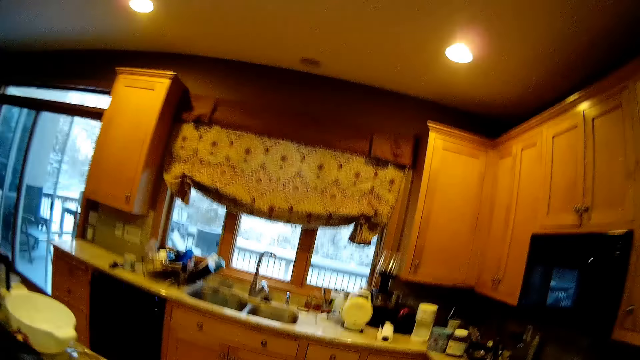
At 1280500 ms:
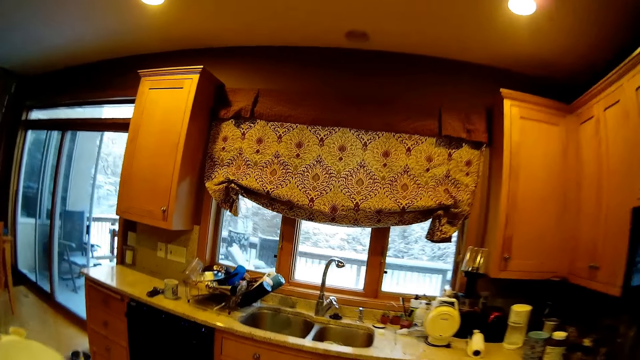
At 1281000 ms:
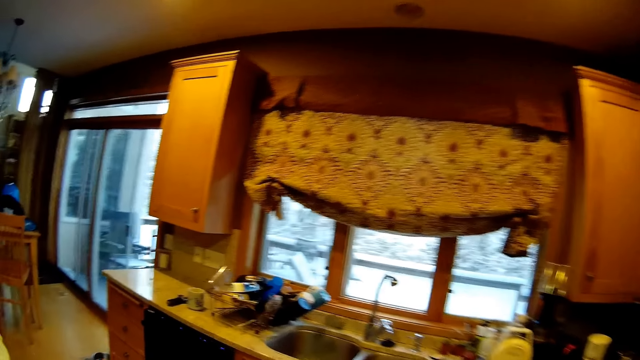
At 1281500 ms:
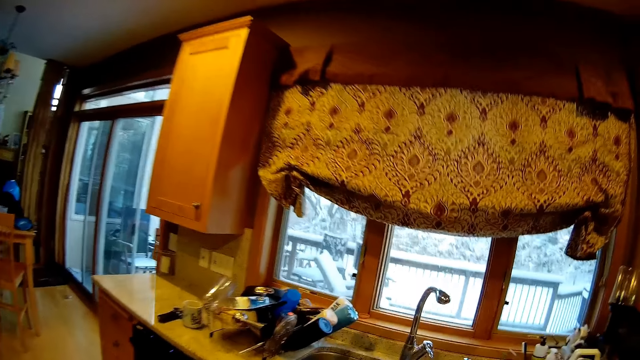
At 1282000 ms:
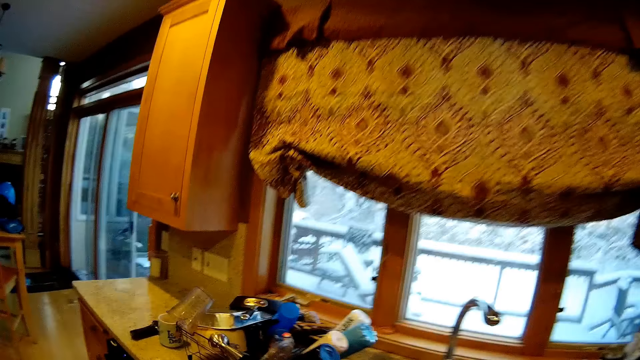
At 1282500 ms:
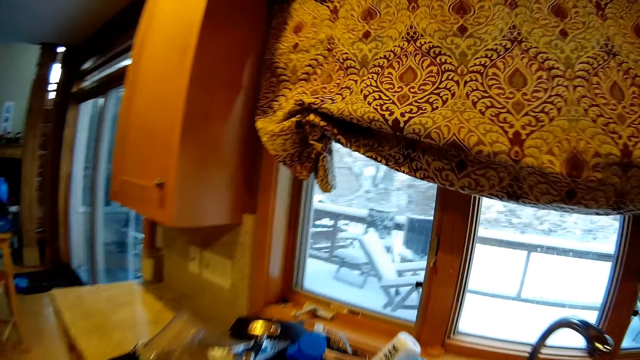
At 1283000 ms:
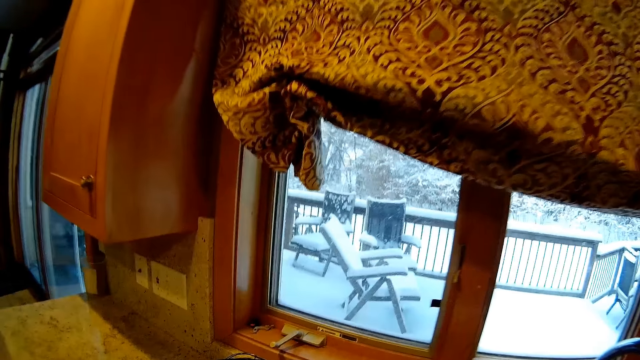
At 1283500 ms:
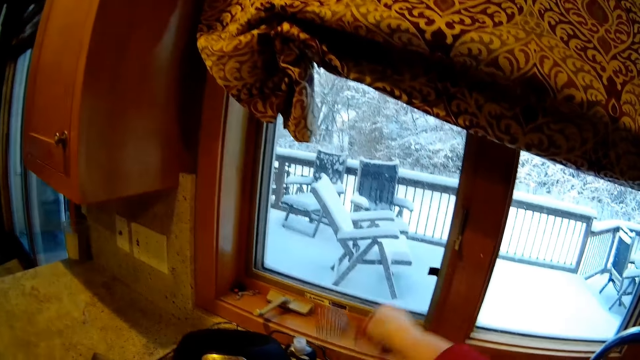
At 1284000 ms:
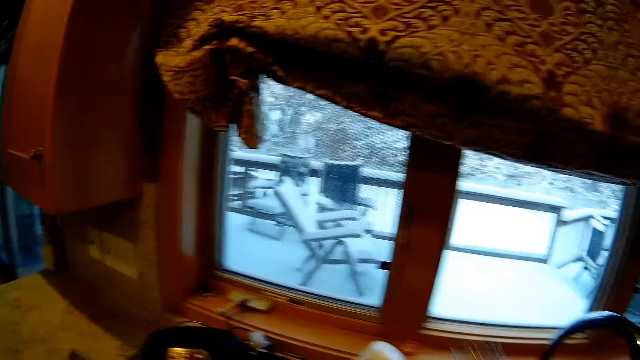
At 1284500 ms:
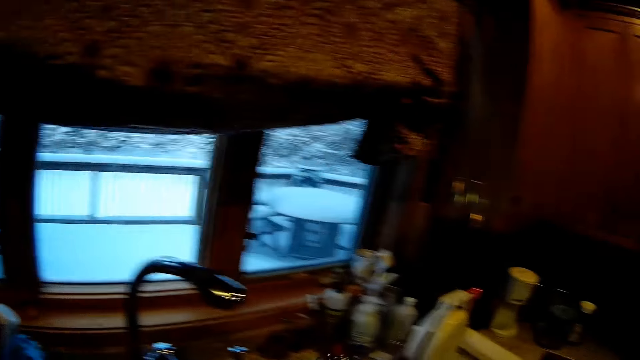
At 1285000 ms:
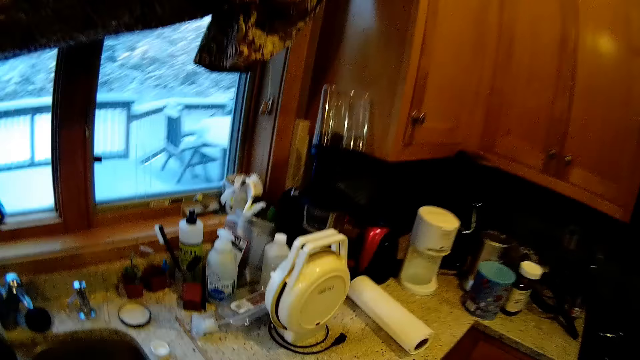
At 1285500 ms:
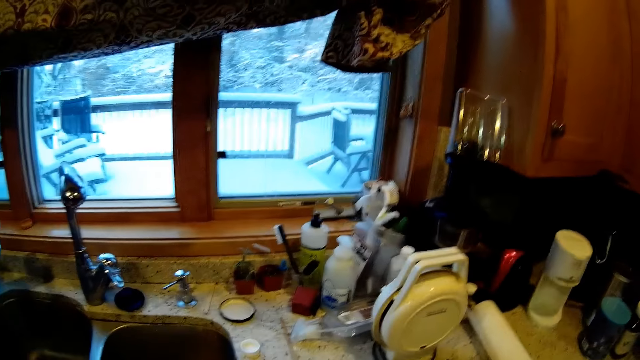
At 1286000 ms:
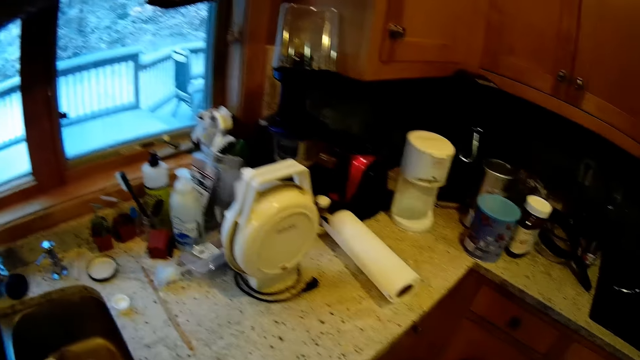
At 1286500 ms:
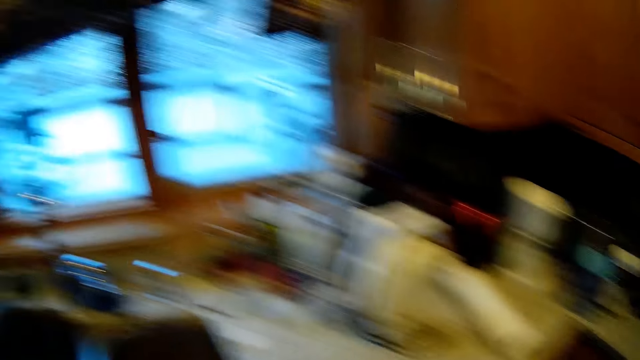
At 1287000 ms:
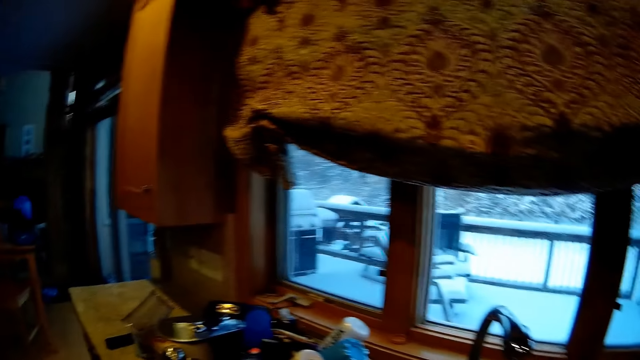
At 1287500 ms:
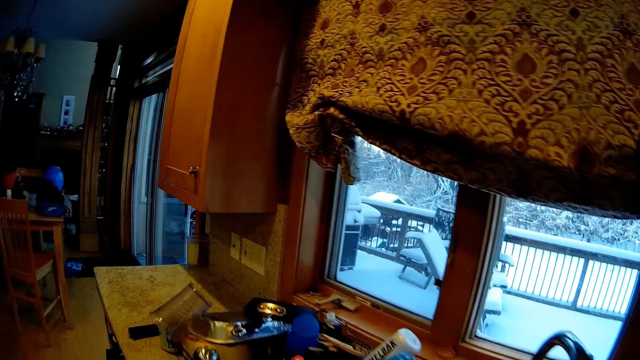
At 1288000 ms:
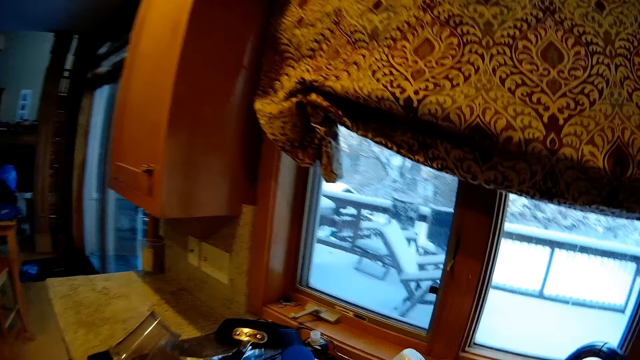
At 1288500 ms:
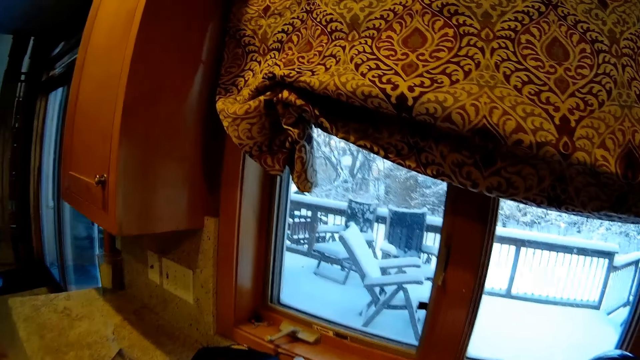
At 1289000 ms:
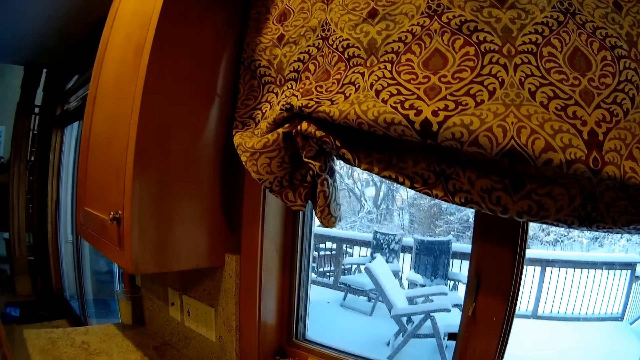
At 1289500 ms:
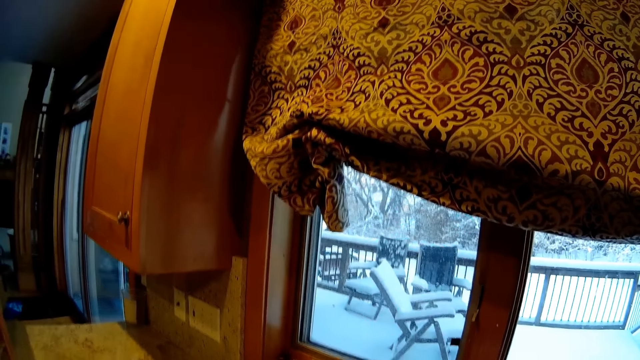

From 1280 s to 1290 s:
The camera wearer picks up an egg beater from the utensils. They hold something. They walk around.

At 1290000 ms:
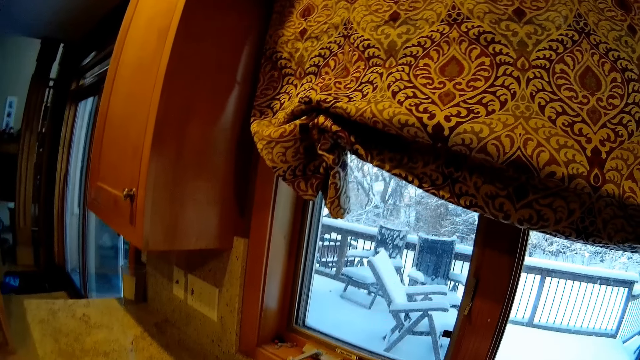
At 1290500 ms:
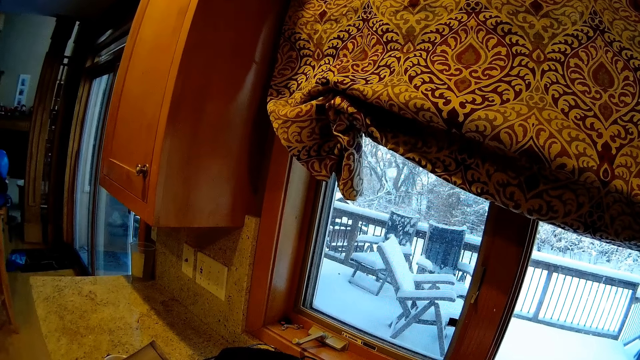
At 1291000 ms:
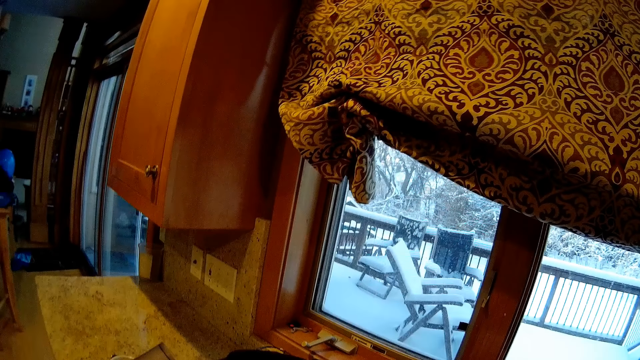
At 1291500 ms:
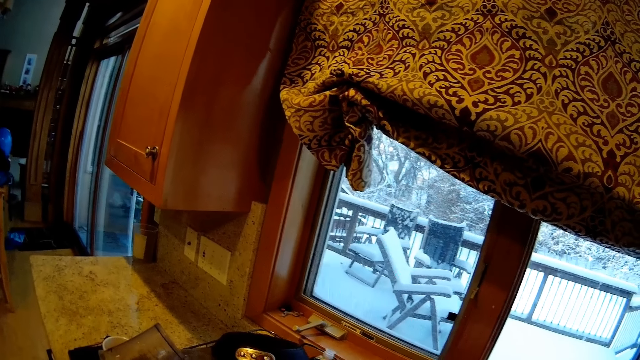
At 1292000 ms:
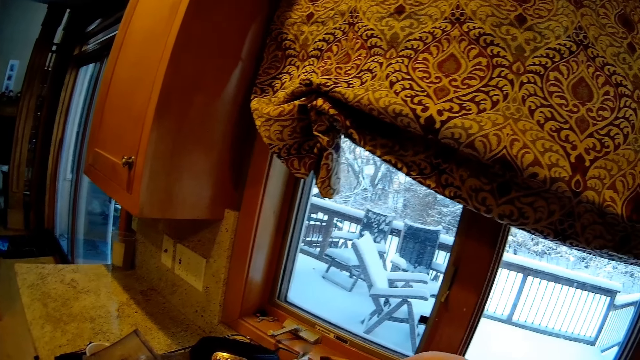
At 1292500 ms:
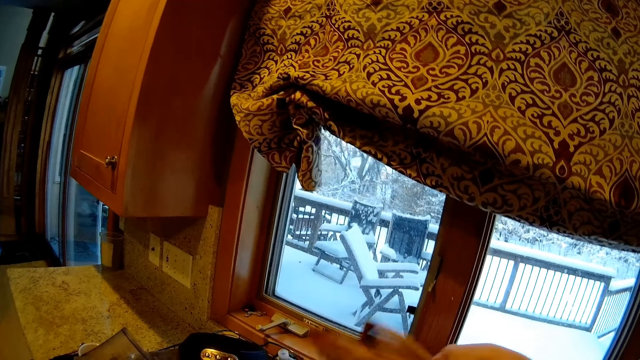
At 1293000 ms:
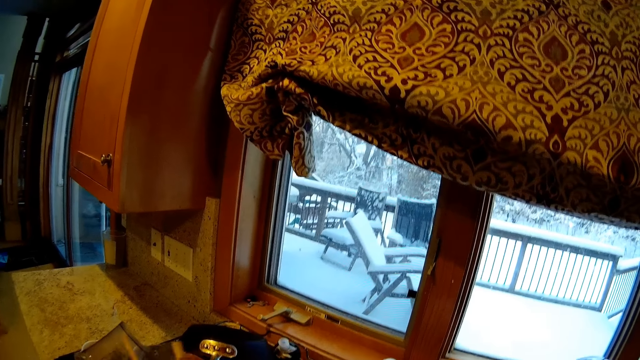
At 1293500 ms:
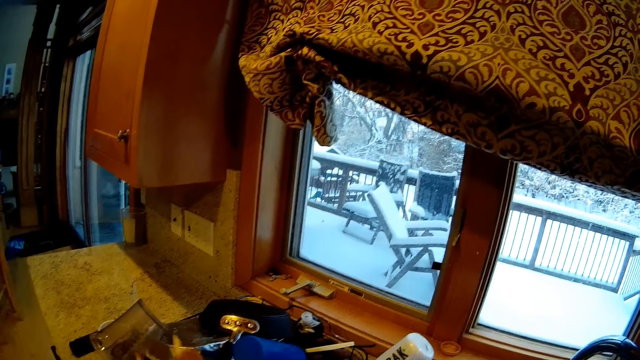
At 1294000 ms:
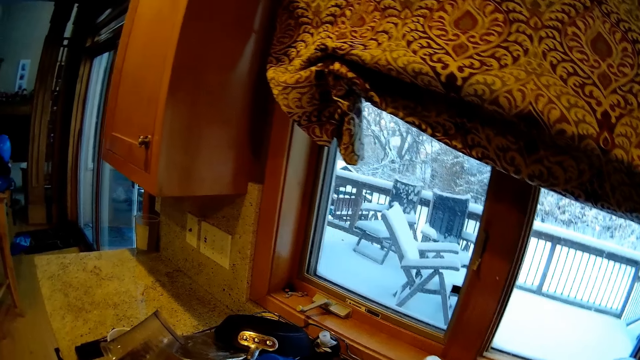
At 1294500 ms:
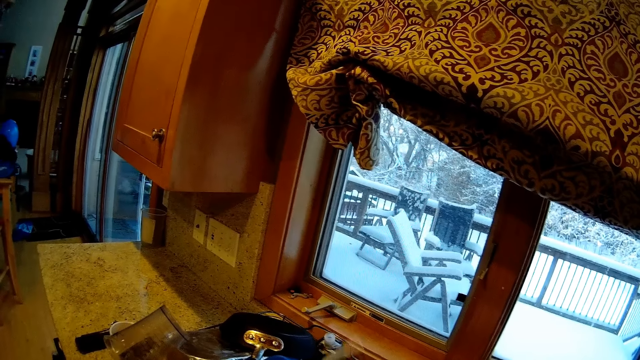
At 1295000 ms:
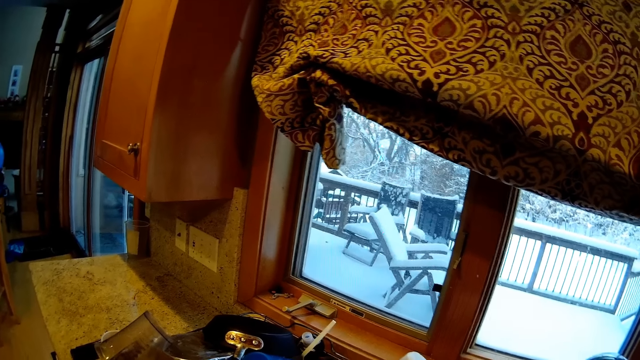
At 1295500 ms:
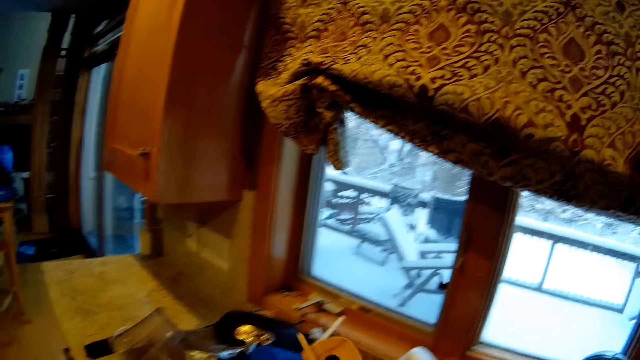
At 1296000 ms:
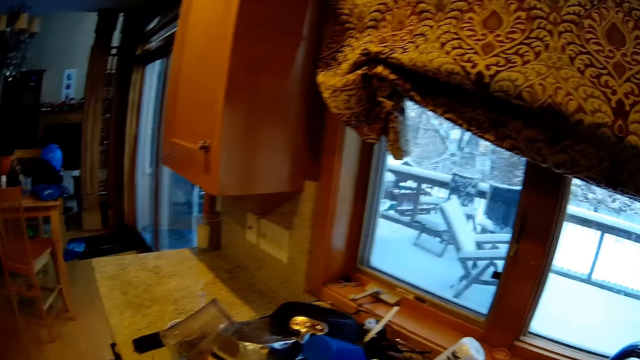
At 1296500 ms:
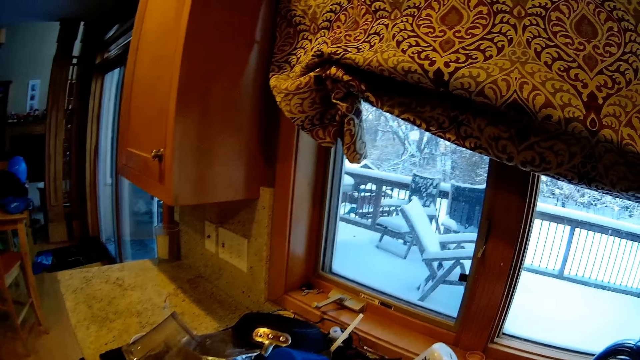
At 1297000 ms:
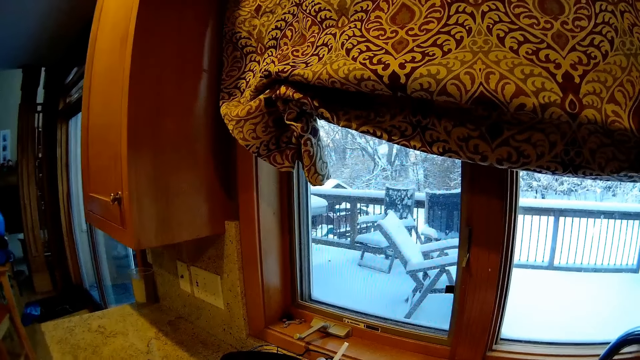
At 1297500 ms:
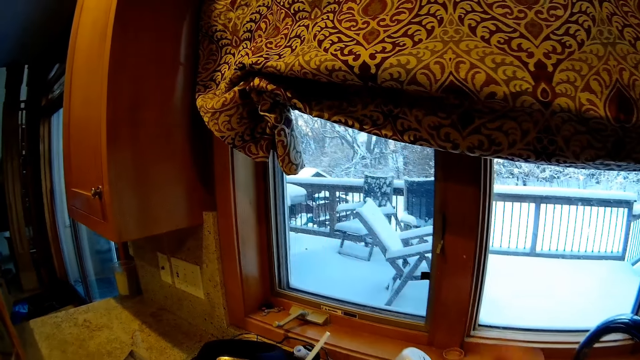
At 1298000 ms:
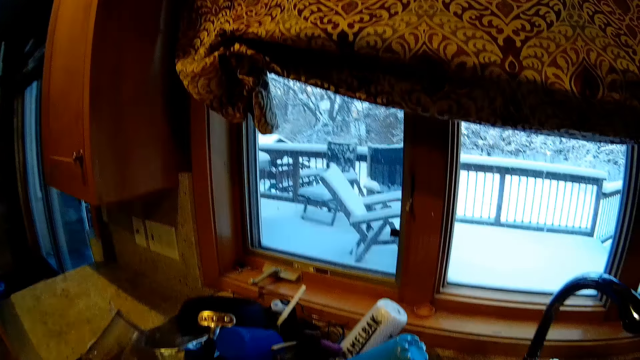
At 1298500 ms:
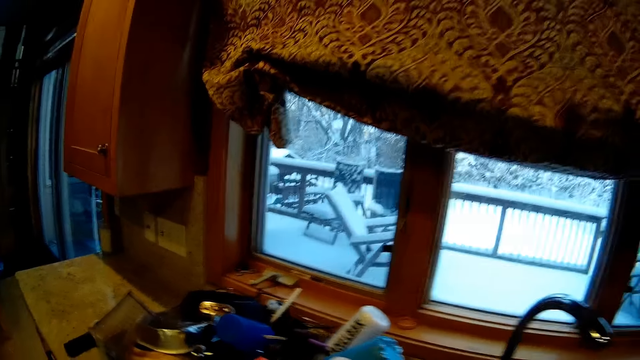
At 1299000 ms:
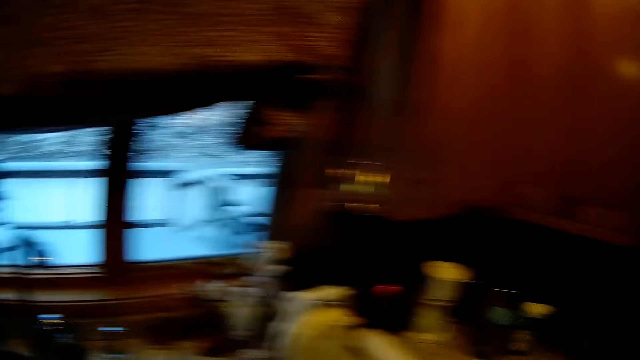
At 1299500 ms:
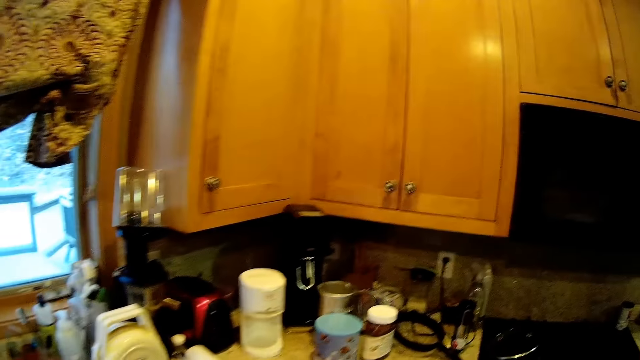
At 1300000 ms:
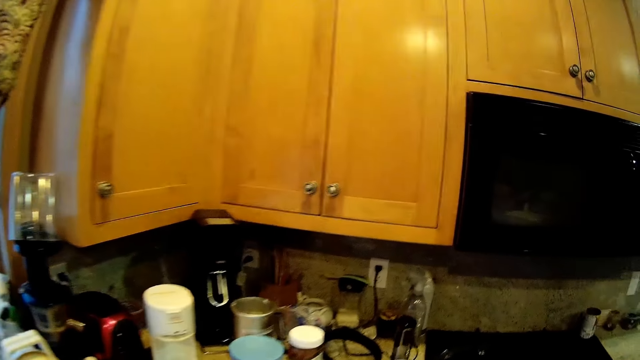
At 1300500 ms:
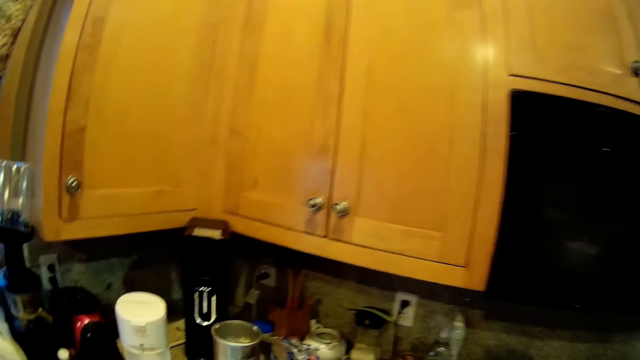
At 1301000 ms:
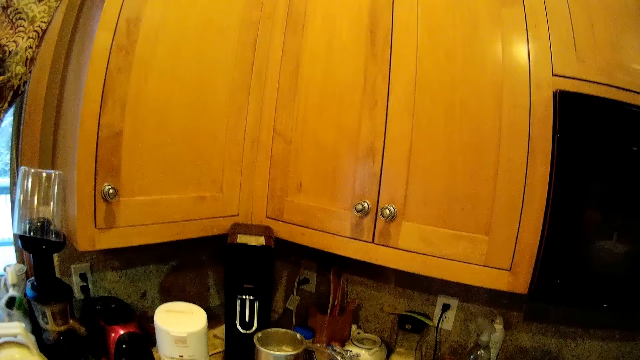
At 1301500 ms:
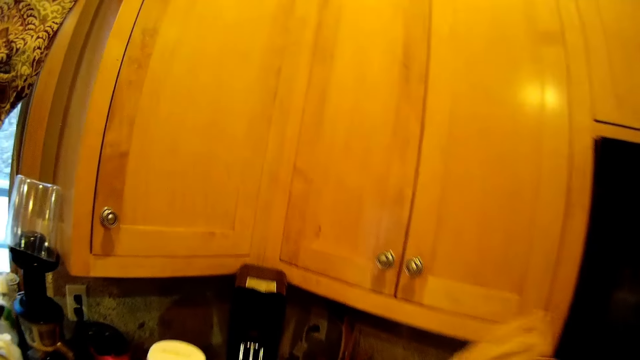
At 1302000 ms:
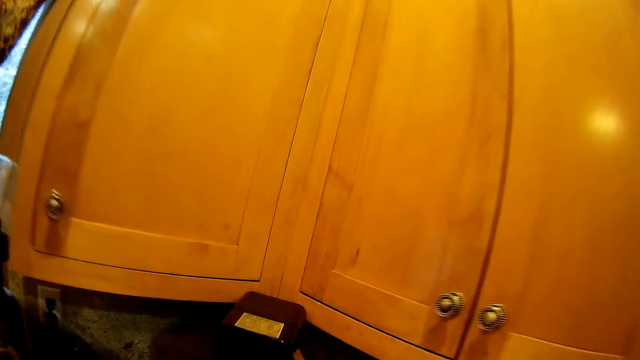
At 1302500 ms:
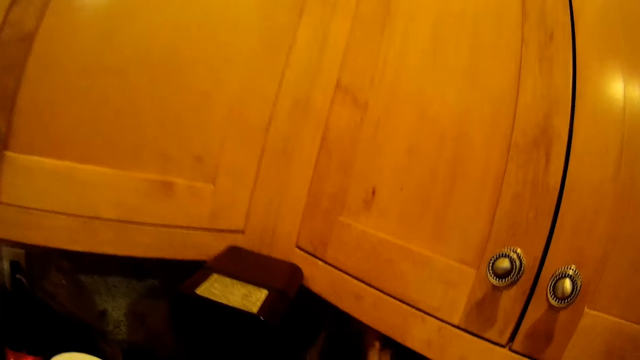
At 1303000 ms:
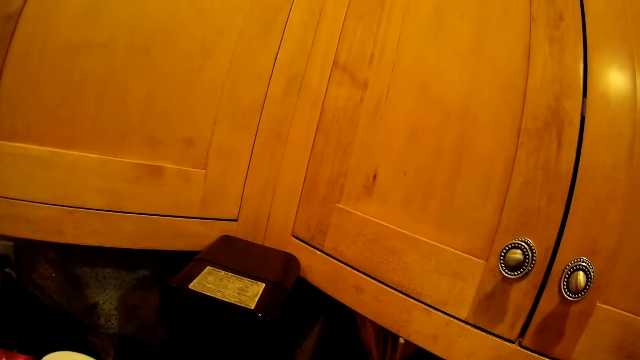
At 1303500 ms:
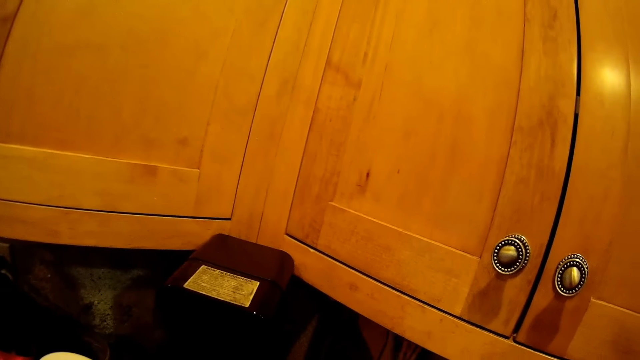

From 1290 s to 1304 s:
The camera wearer holds a wooden spoon and a spatula. They pick wooden spoons from the utensils. They walk around. They place the spoon and spatula in a spoons bucket on the kitchen counter.
